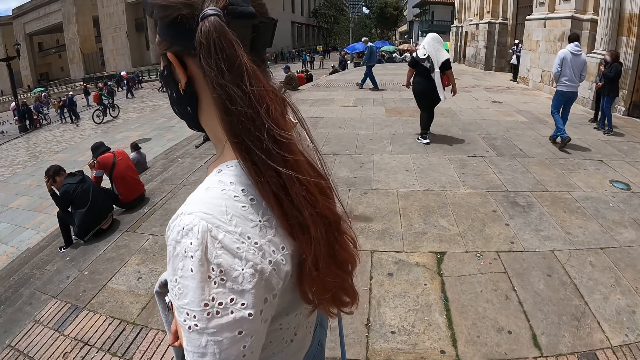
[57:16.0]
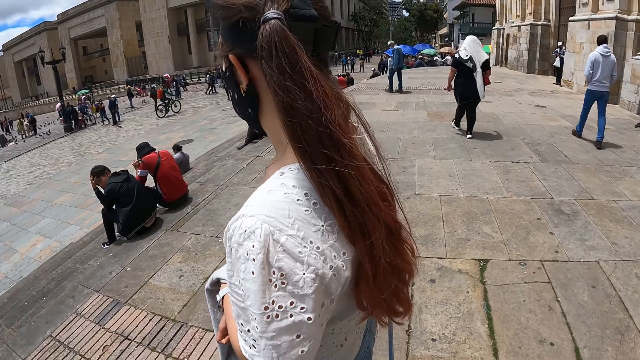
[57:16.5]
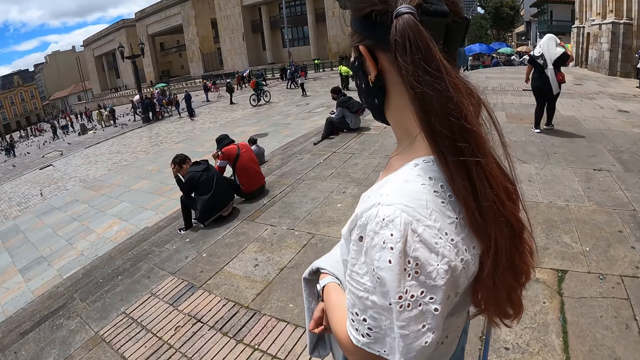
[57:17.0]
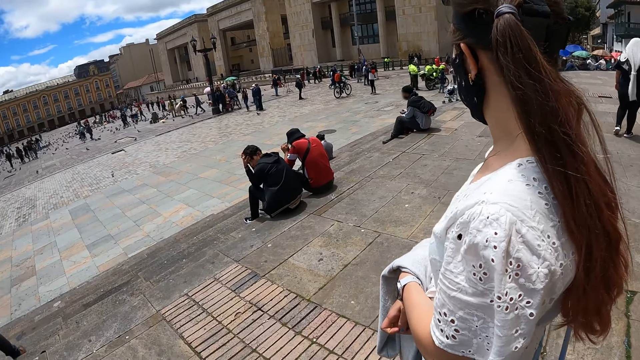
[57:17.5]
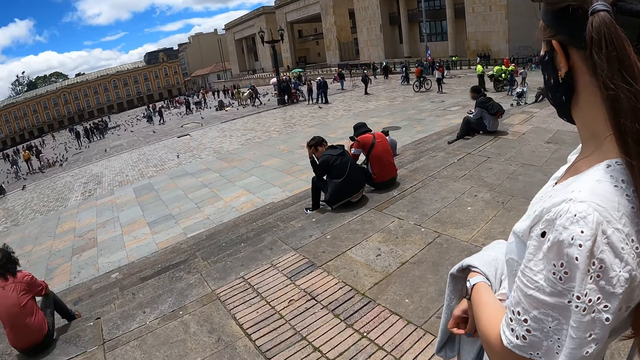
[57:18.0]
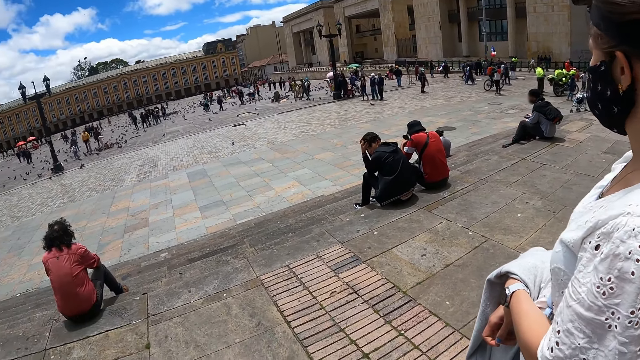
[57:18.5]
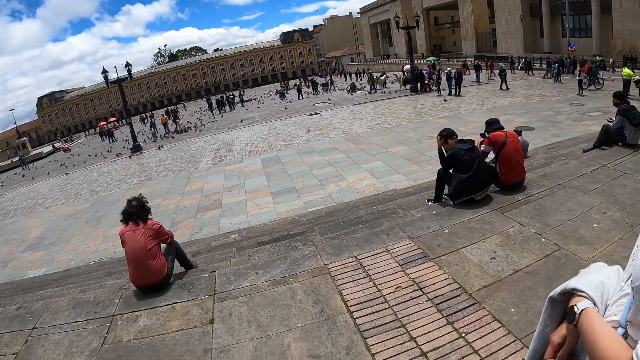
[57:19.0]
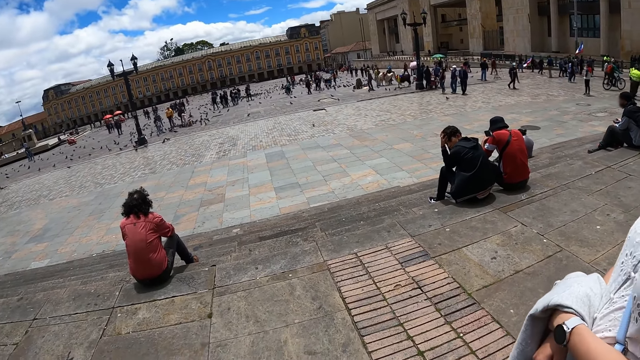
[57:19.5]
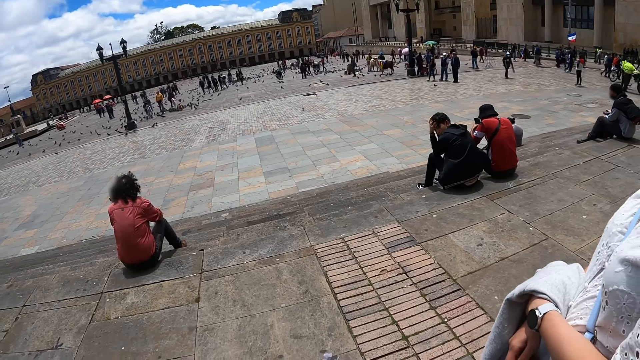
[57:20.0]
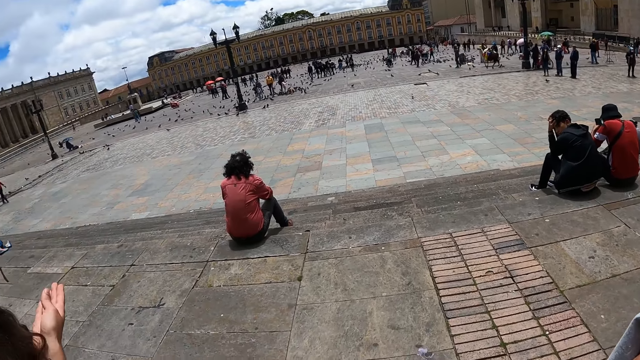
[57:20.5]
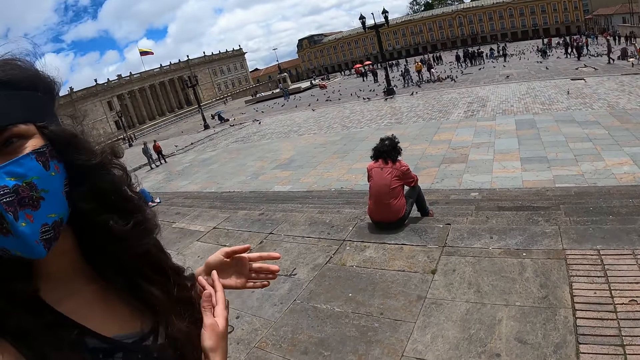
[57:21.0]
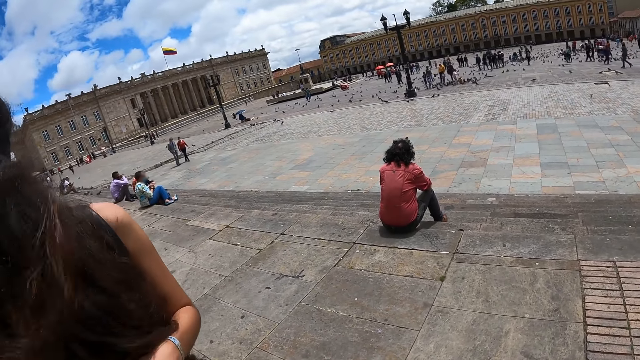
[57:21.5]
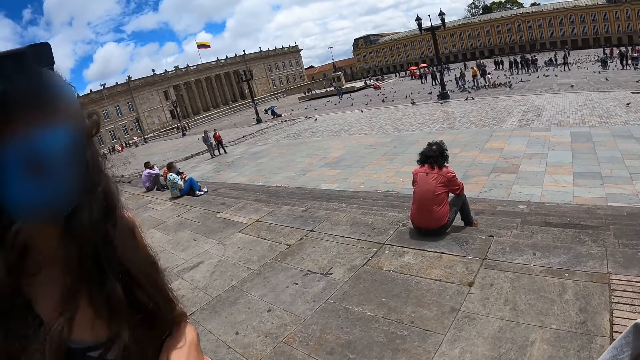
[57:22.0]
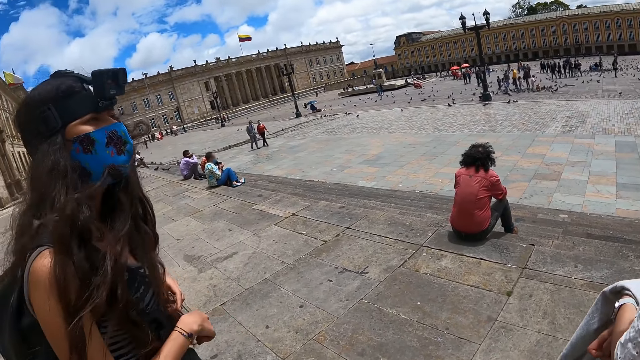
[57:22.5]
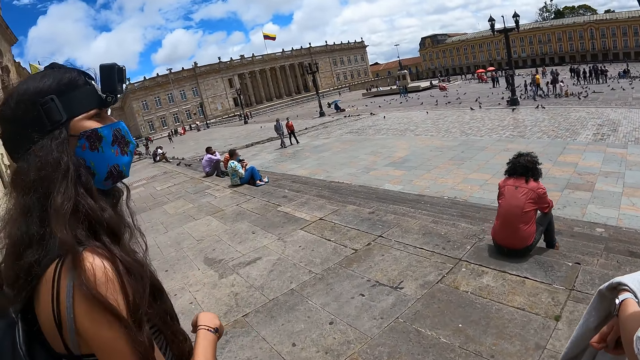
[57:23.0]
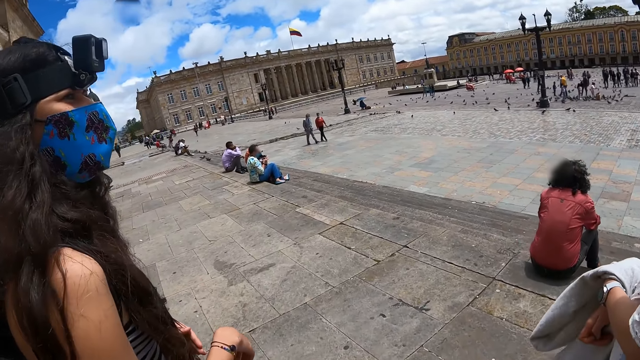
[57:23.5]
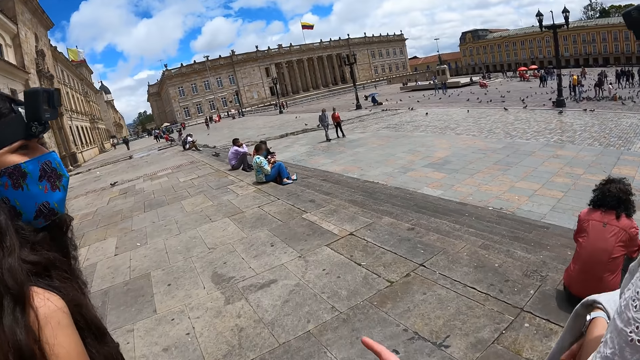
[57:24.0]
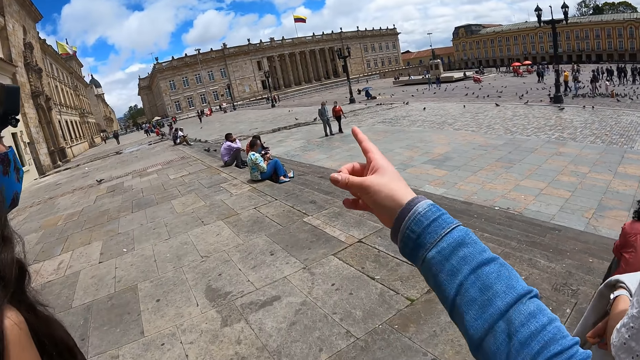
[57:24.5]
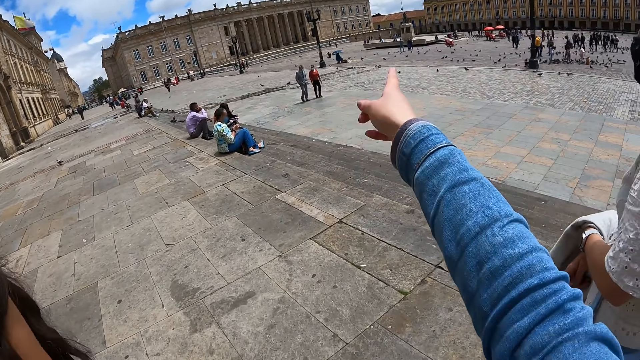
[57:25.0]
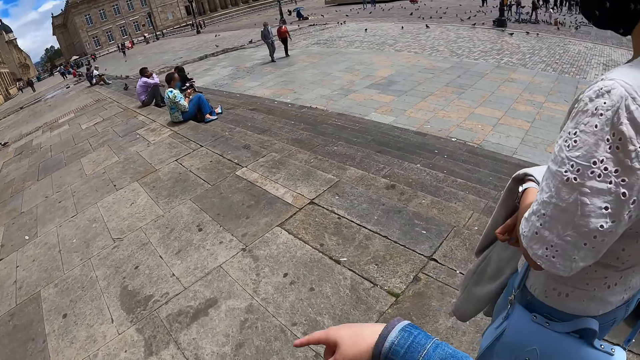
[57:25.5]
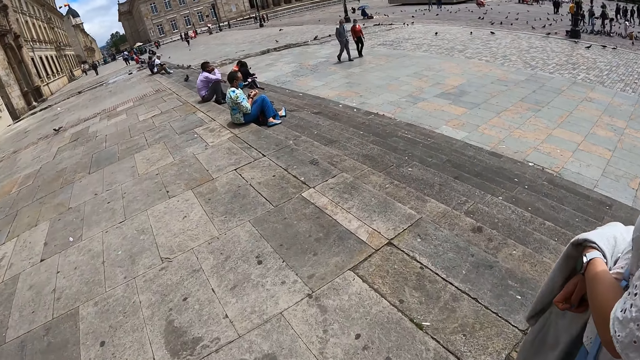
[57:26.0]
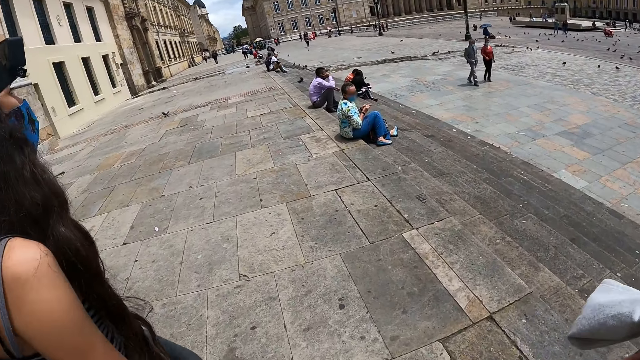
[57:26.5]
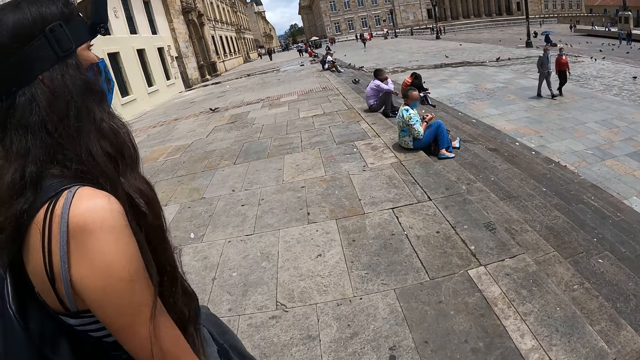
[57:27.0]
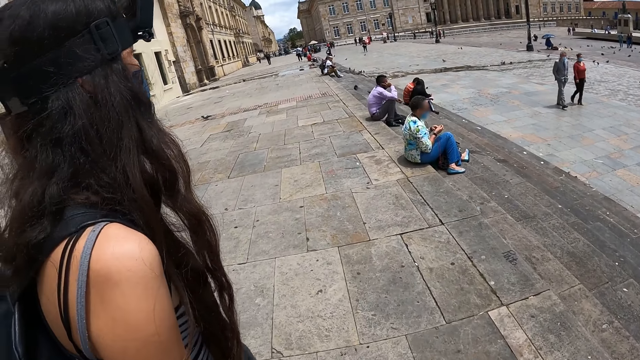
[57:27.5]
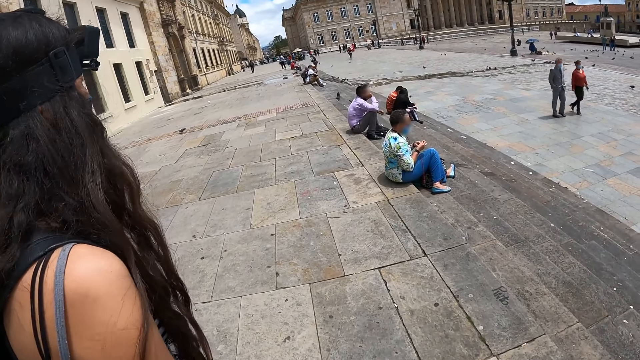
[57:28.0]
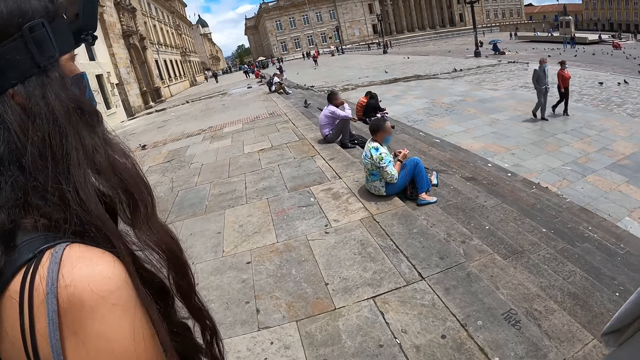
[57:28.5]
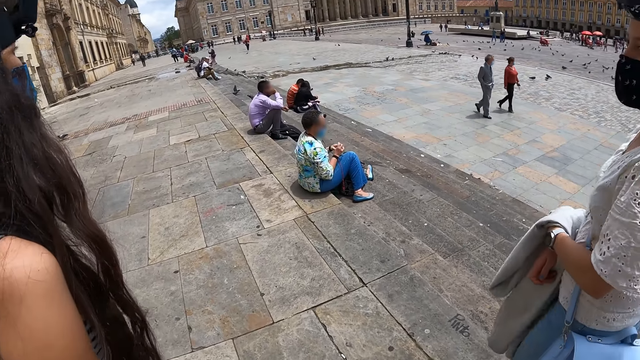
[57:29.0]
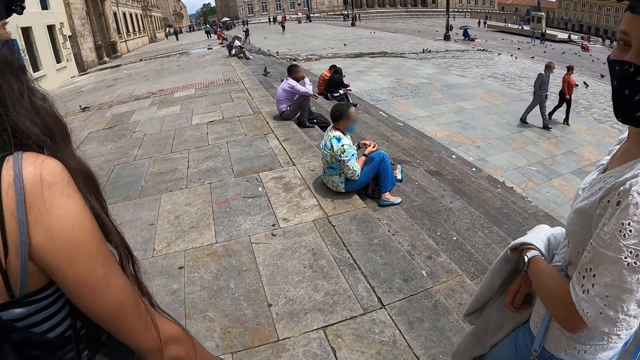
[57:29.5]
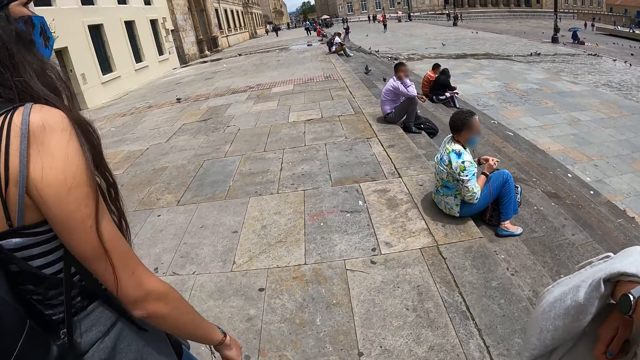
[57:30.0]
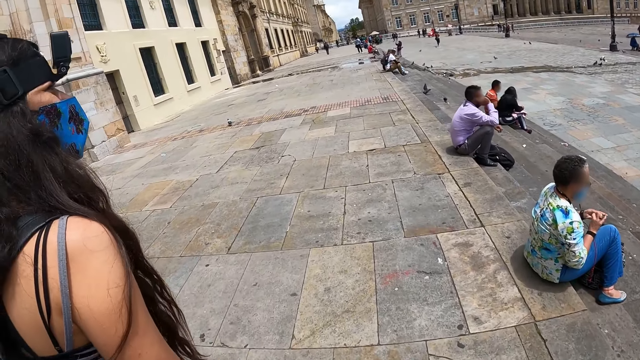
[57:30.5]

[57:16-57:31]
The camera wearer stares around. They walk with the colleagues. They point with the right hand. A woman walks around. The camera wearer walks around. Another woman walks around.

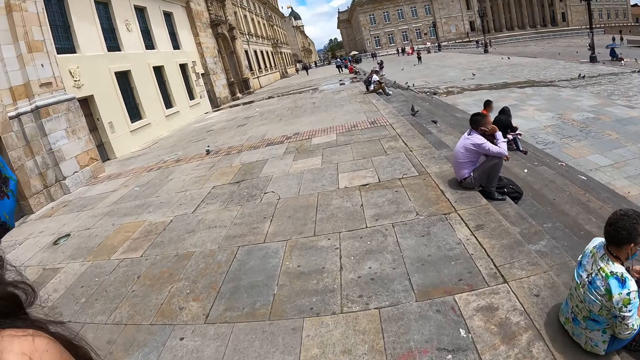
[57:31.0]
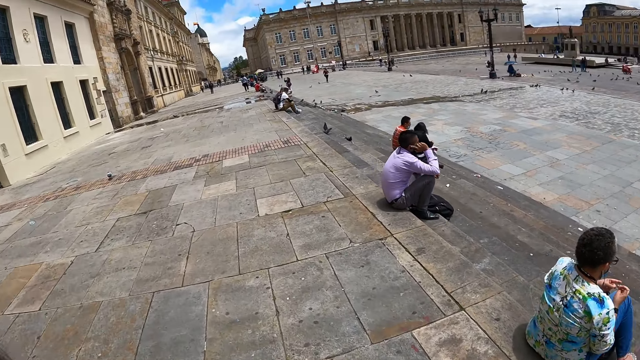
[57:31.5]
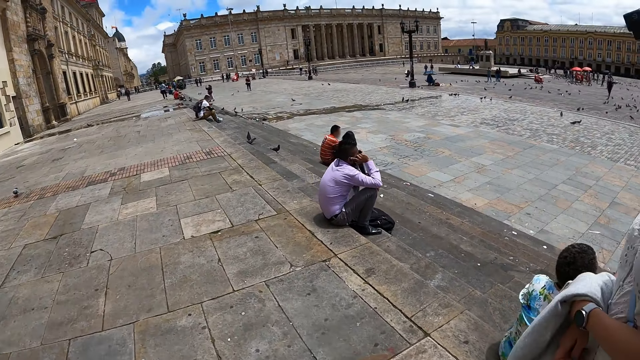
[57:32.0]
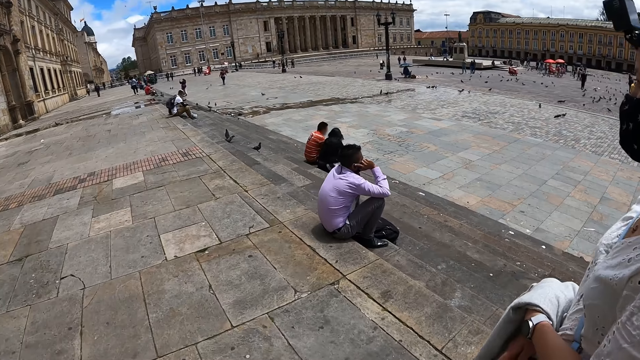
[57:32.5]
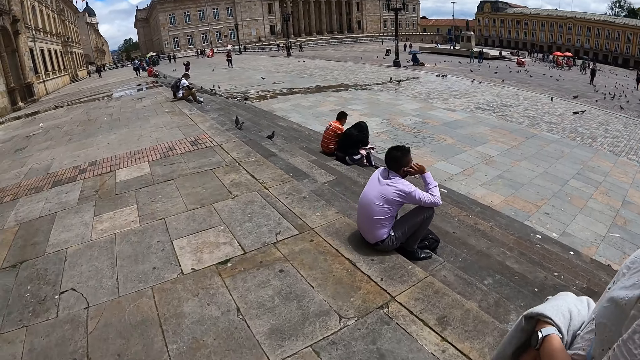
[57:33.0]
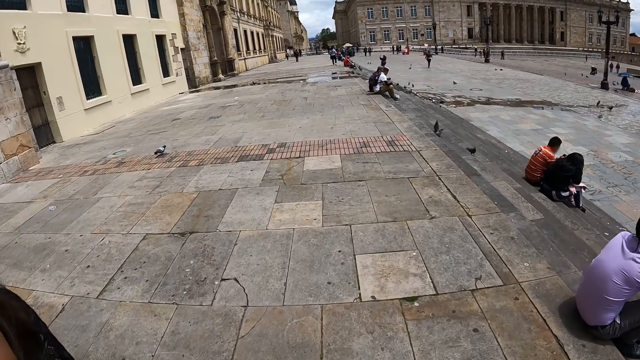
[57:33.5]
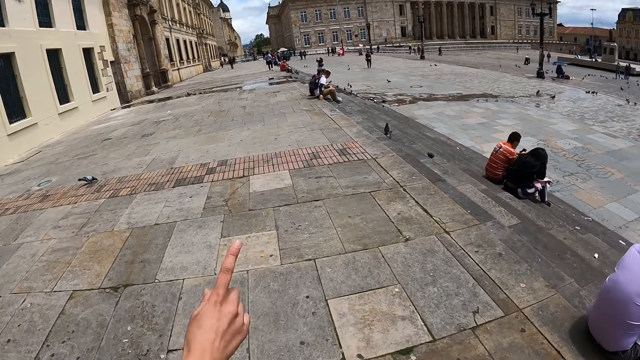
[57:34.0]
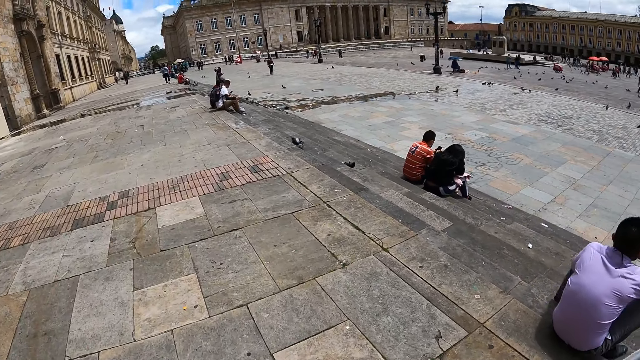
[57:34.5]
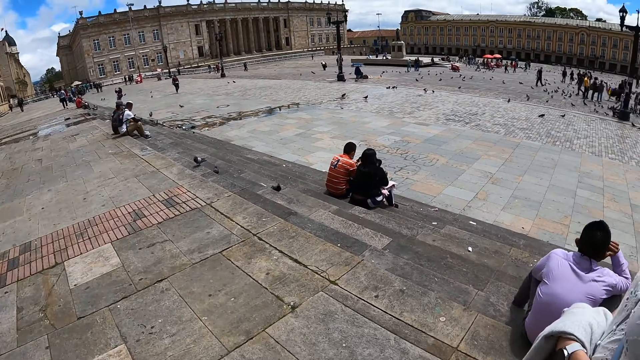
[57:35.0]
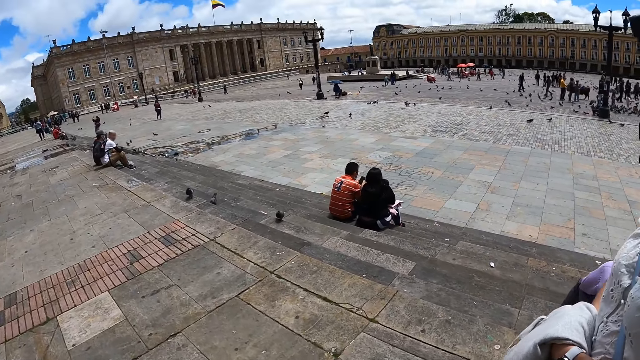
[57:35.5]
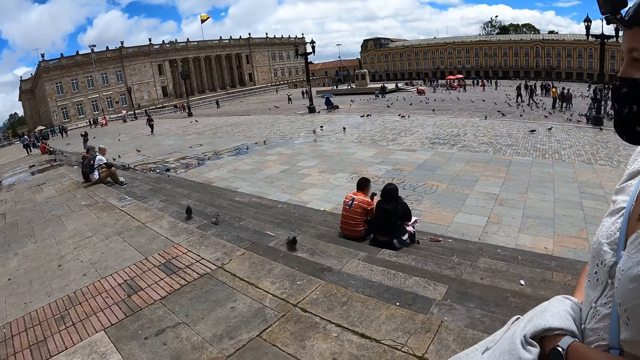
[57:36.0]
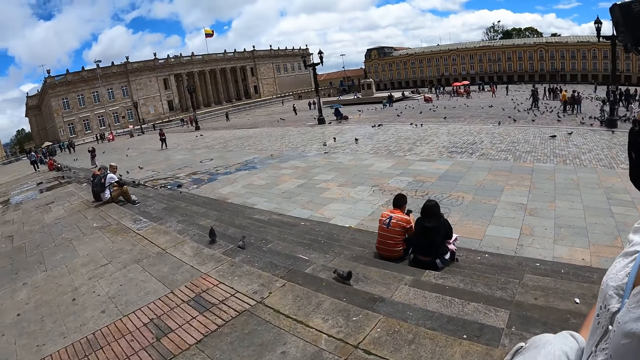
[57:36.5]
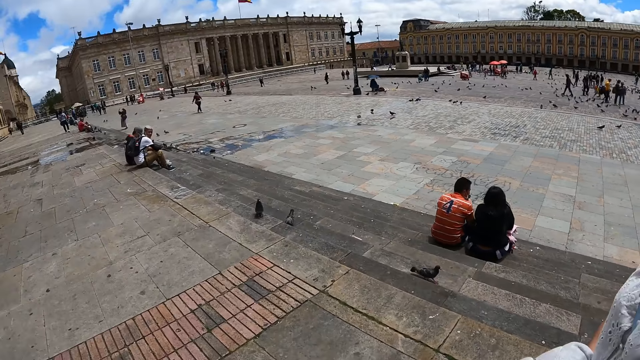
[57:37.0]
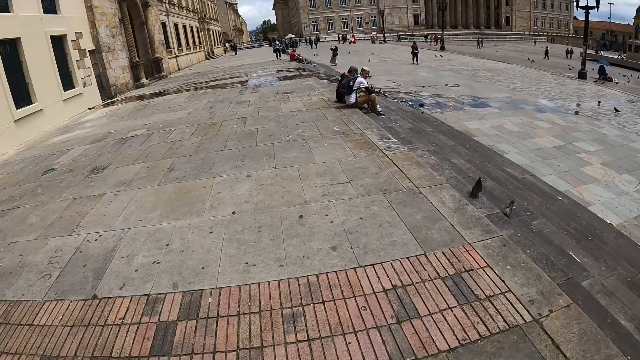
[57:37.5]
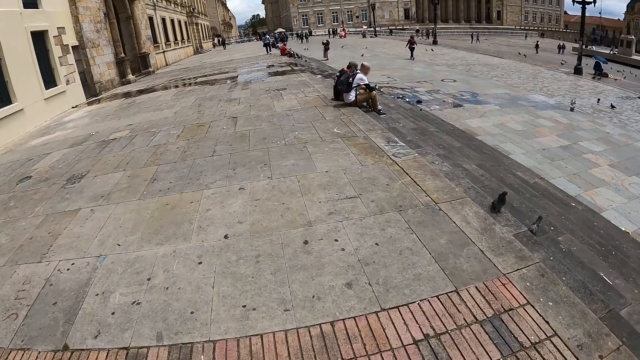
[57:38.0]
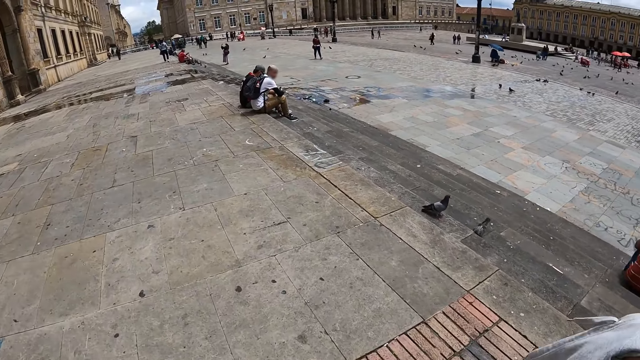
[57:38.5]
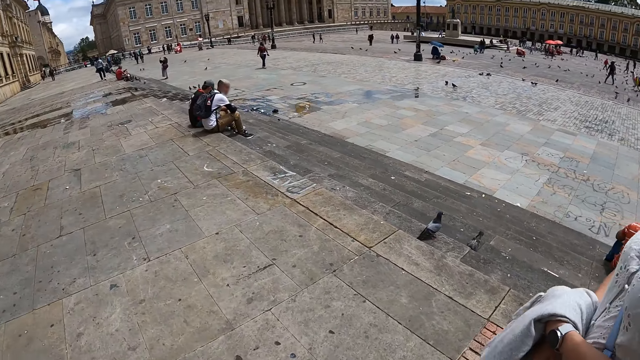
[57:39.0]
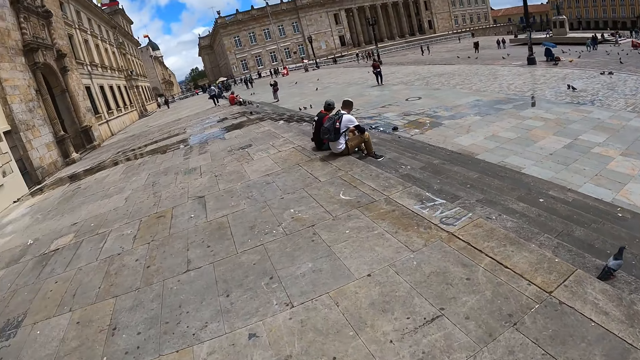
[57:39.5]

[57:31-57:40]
A woman lifts the hand. The camera wearer looks around the street.
